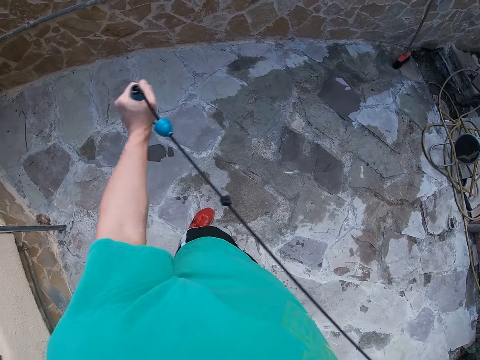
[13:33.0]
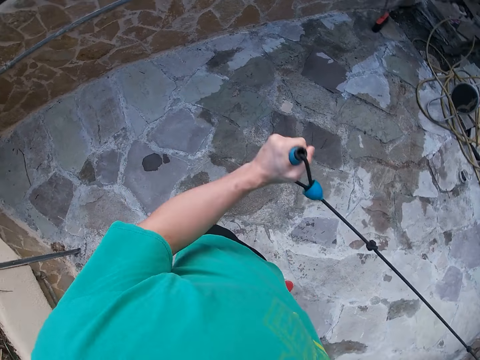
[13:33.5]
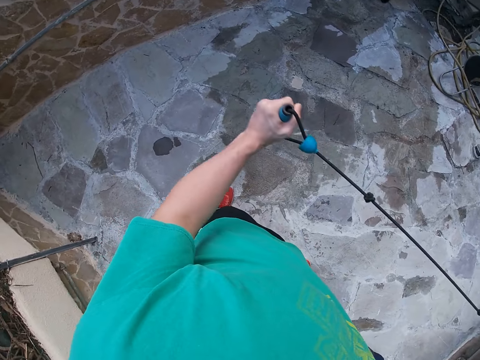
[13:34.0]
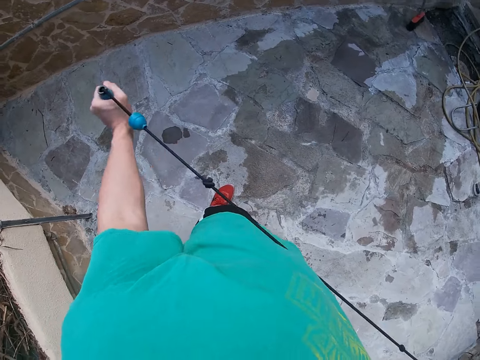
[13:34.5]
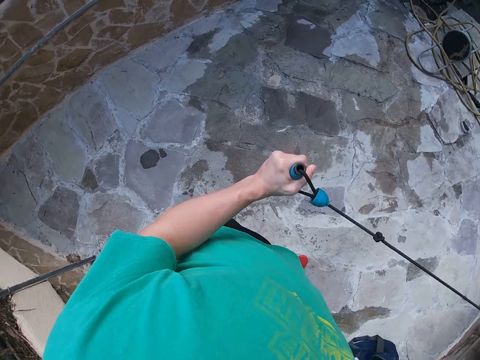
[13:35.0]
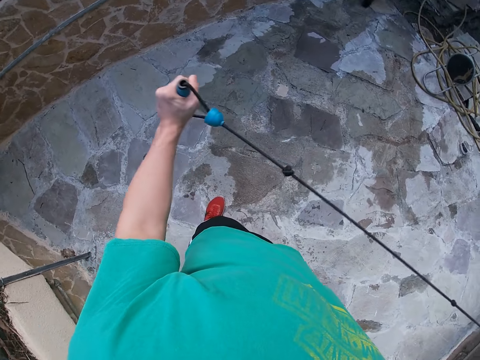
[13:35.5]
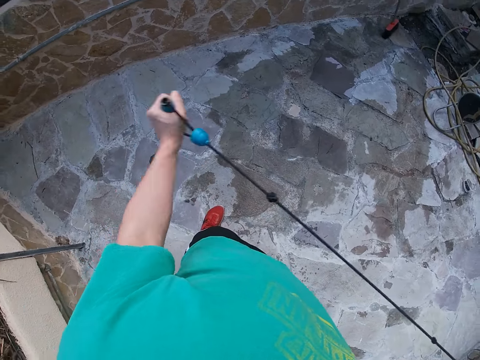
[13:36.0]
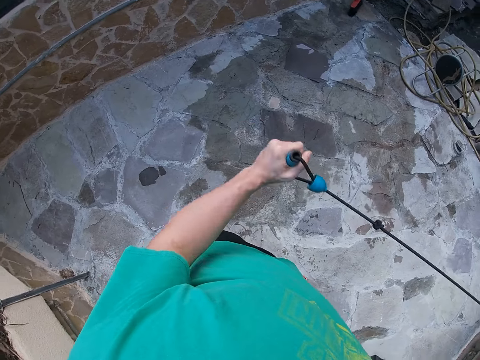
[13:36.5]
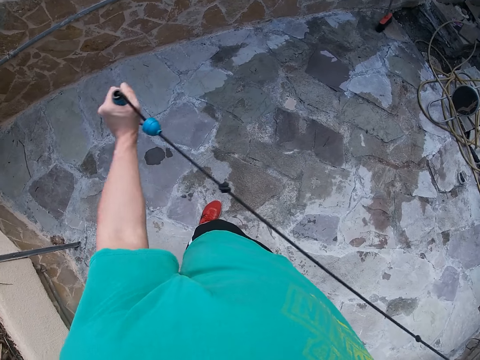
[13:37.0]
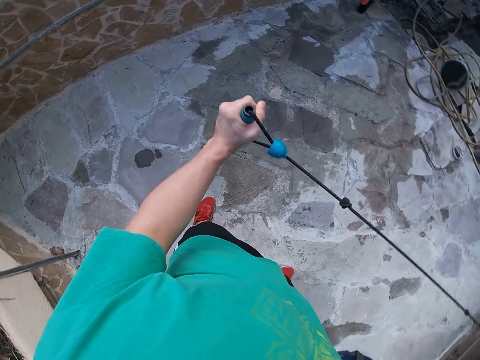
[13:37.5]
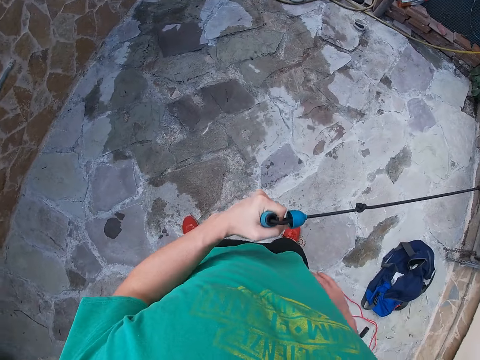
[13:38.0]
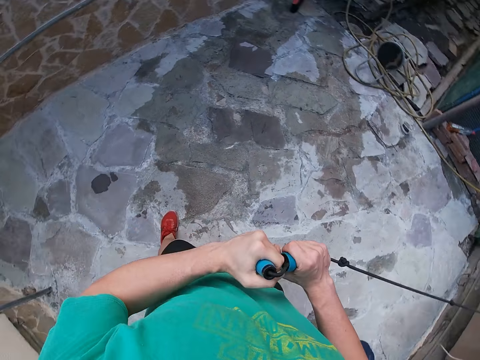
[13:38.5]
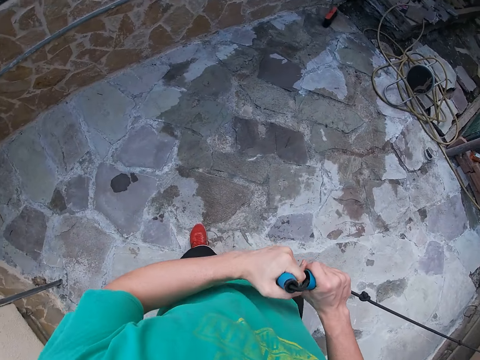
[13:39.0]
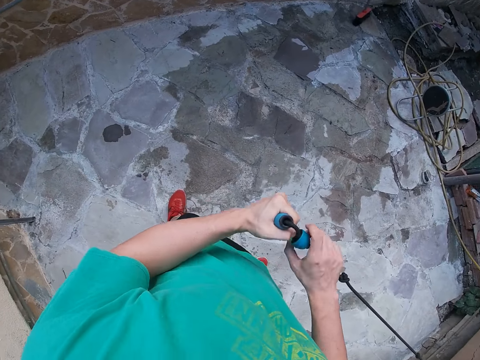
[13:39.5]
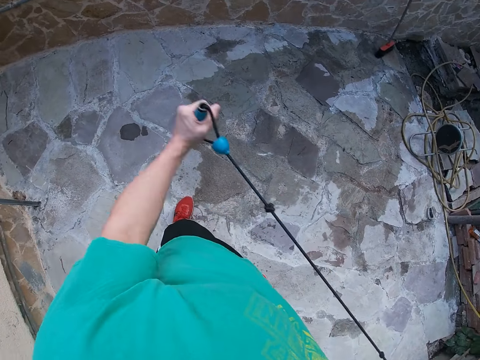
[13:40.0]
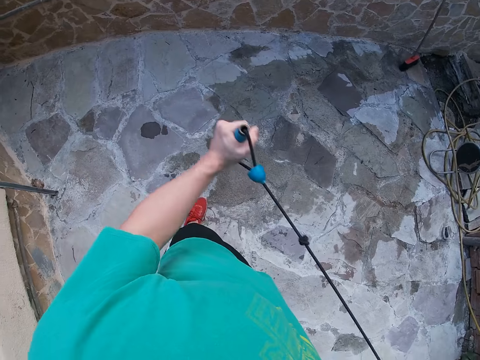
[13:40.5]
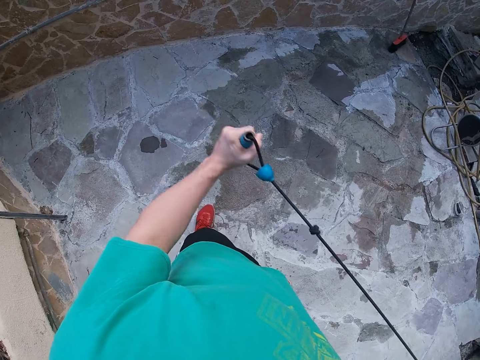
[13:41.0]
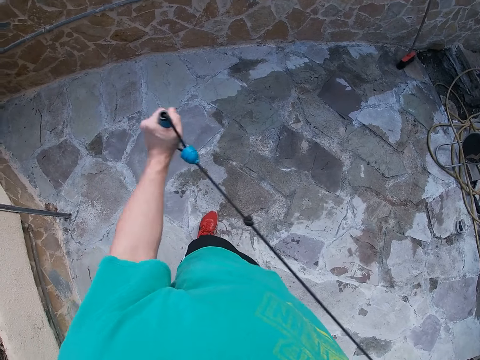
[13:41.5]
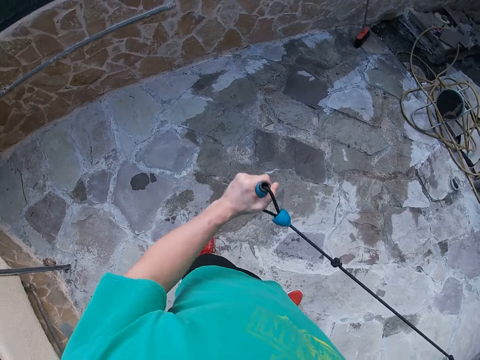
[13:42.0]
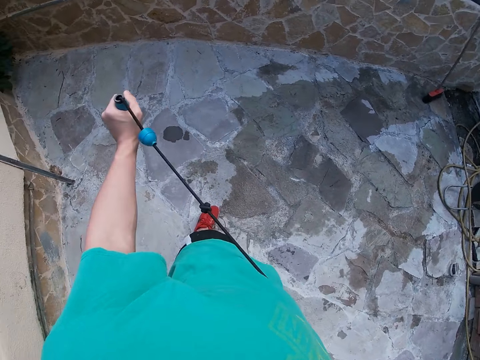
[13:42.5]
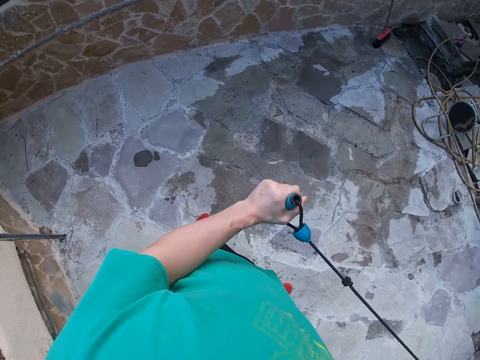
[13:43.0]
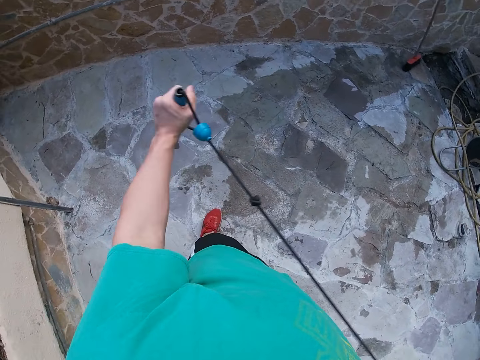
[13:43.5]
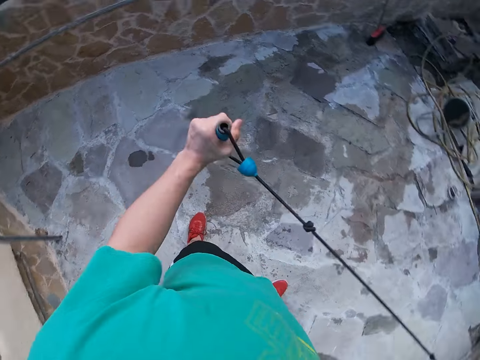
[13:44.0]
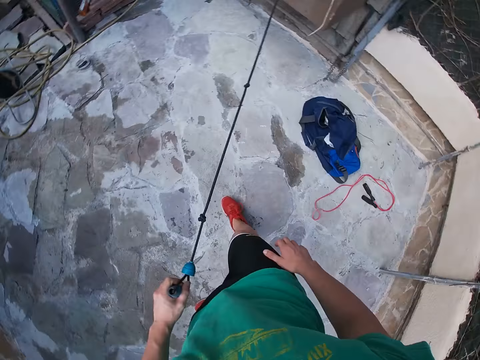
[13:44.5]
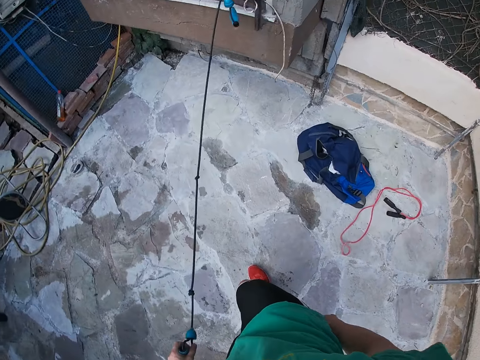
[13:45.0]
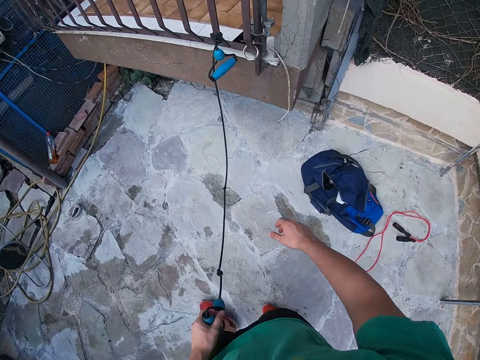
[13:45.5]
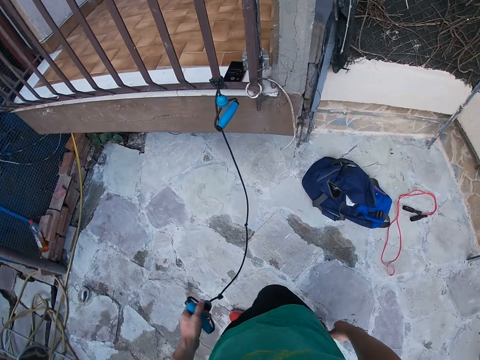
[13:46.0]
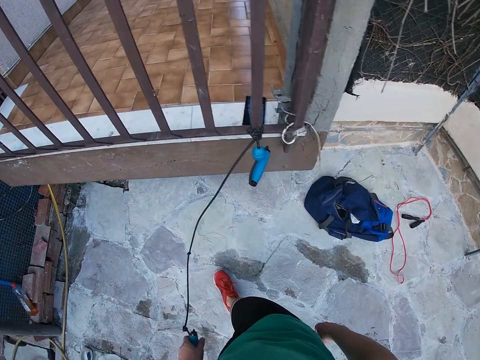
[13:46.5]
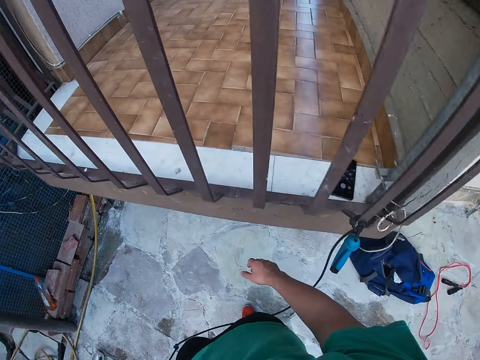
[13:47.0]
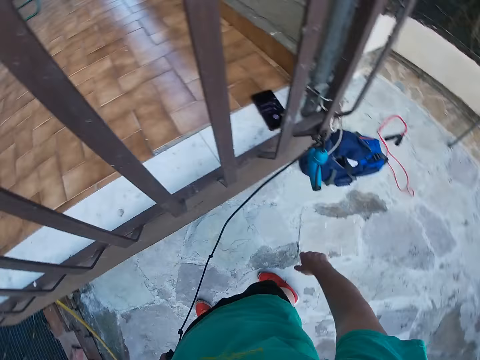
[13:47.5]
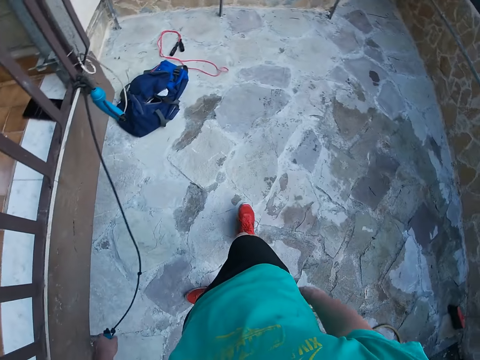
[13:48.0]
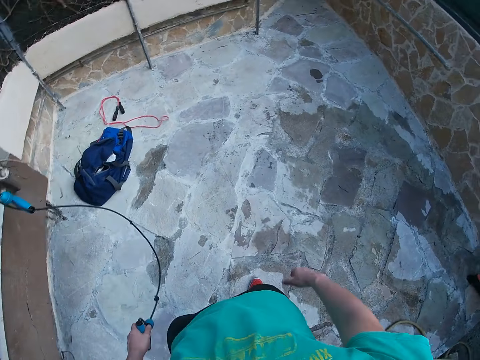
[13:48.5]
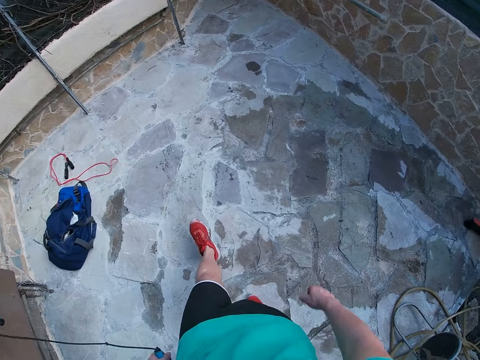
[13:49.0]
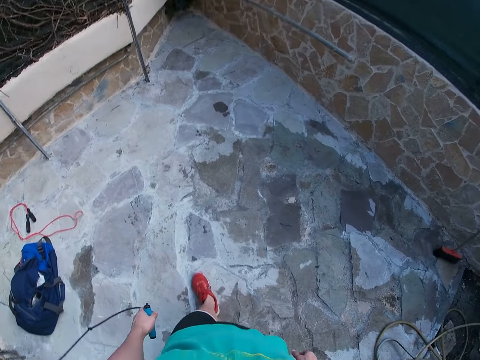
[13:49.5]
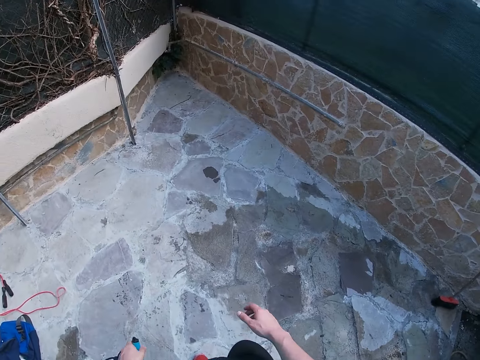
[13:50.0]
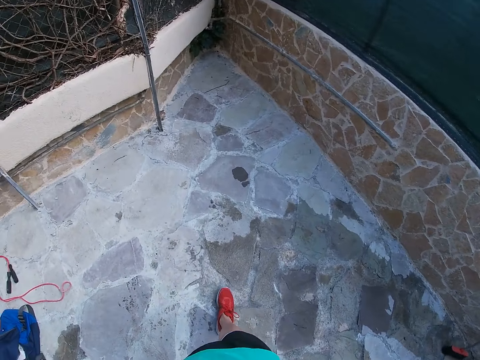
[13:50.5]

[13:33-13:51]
The camera wearer adjusts the resistance band. He holds the elastic rope. He works out his left arm with the resistance band. He pulls the elastic rope. He walks around with the resistance band.

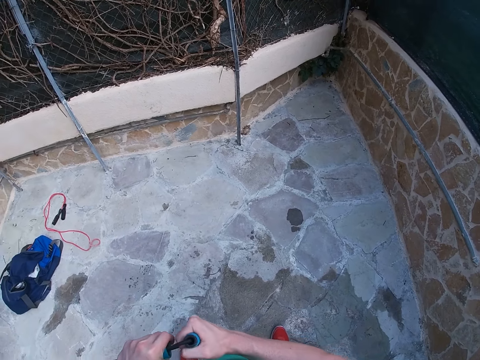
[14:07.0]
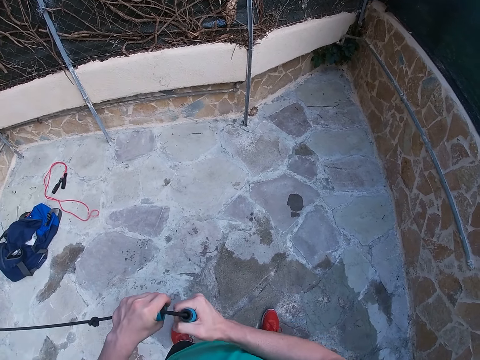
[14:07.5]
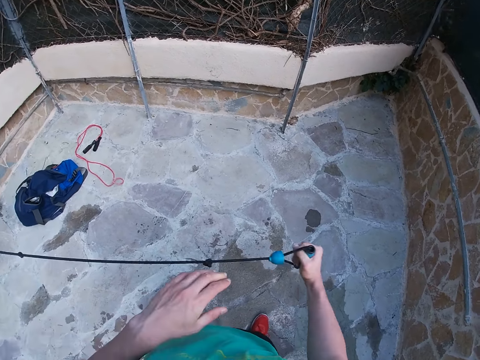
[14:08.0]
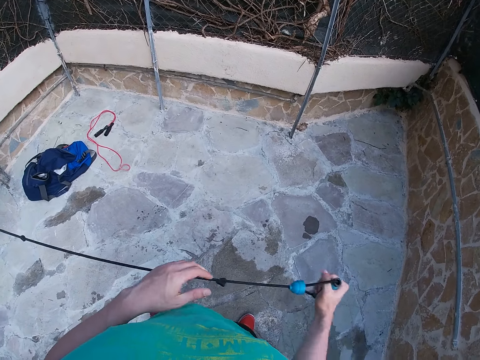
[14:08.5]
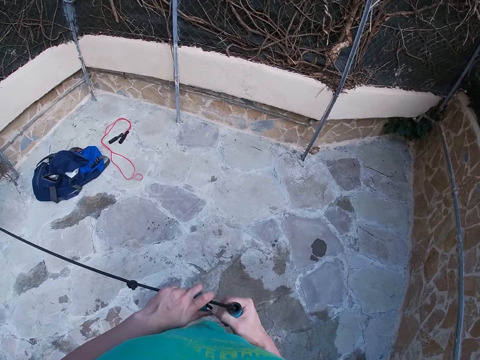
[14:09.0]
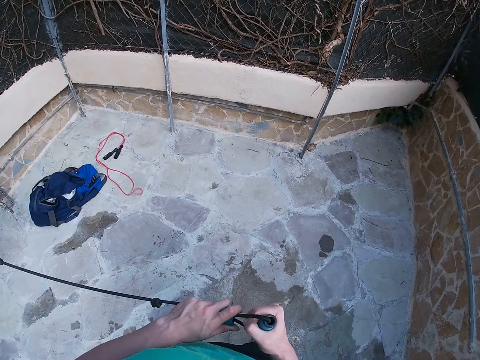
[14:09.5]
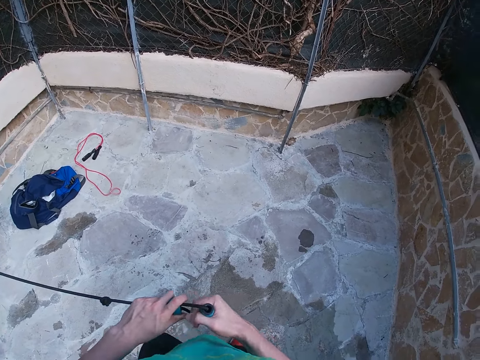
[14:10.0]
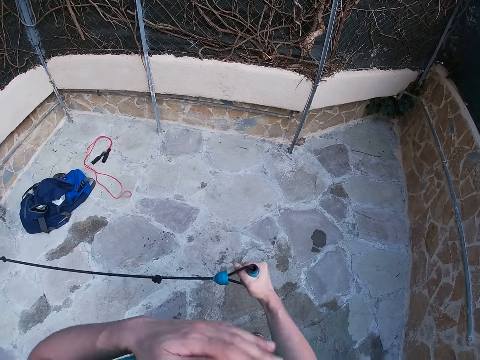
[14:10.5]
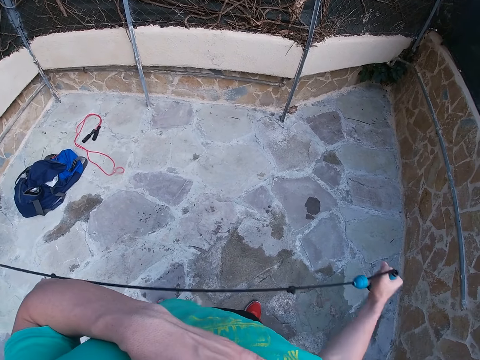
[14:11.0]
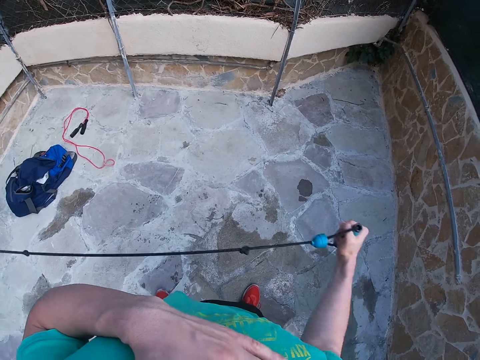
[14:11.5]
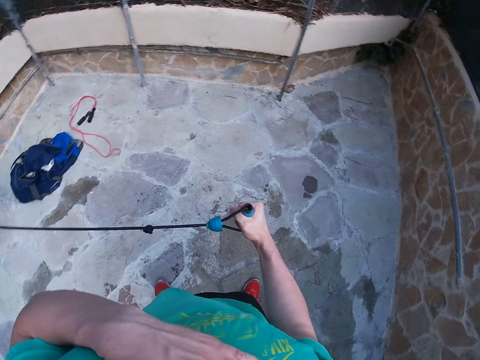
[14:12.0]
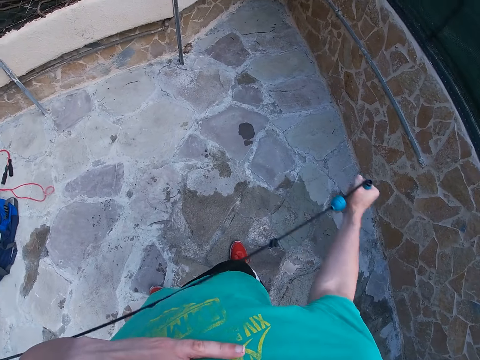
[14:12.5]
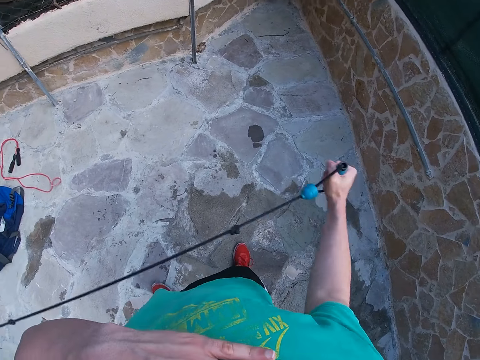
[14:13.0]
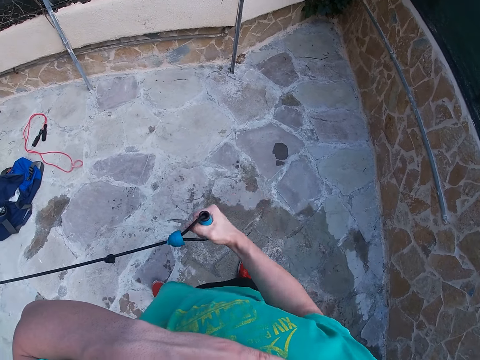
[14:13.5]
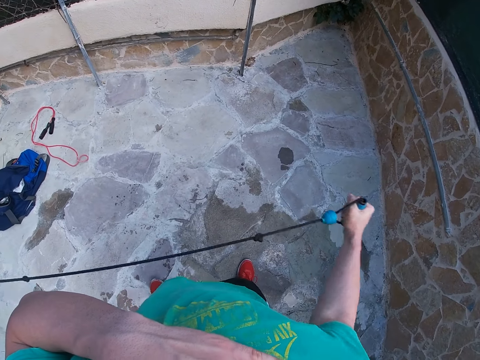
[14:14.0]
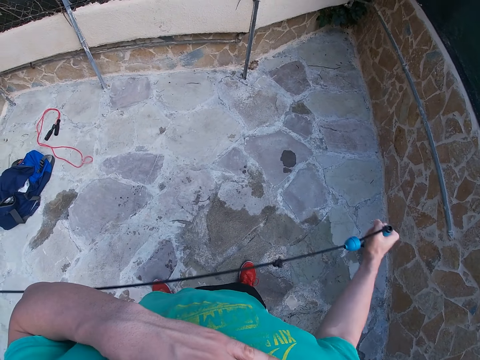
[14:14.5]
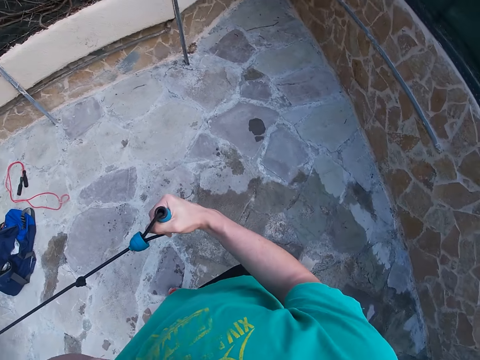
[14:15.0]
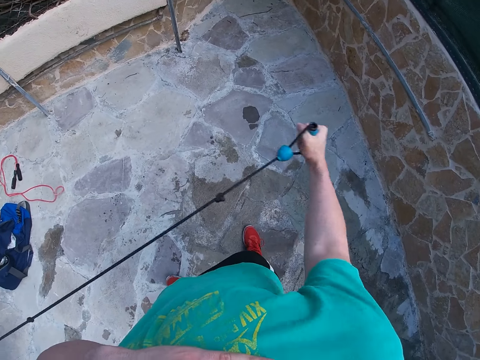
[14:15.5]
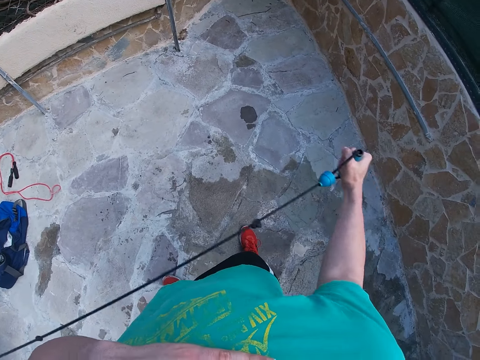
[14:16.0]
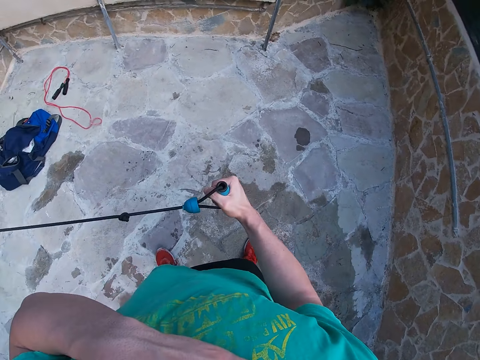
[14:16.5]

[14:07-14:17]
The camera wearer pulls the resistance band. He adjusts the resistance band with the left hand. He looks around. He puts his left hand on the chest. He works out his right arm with the resistance band. He pulls the elastic rope.
